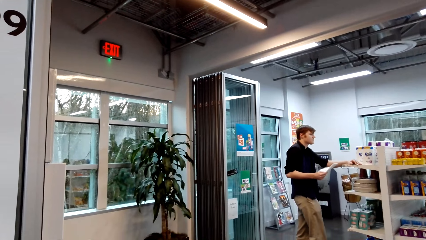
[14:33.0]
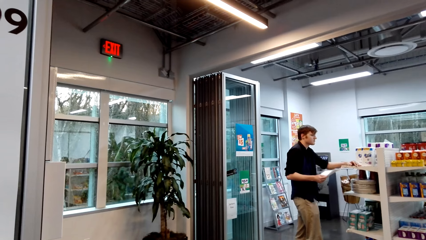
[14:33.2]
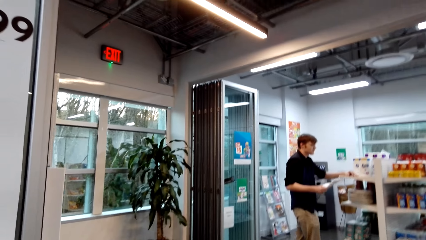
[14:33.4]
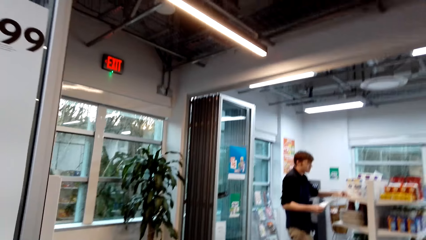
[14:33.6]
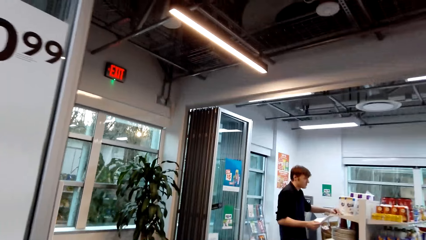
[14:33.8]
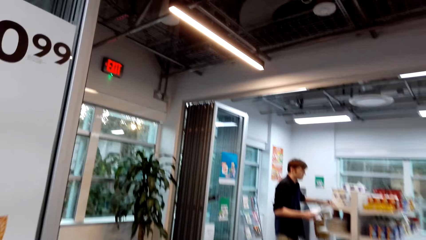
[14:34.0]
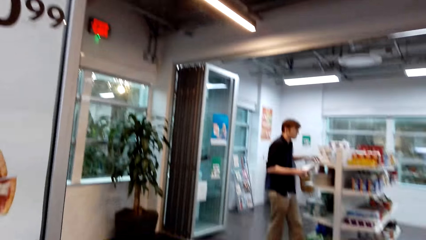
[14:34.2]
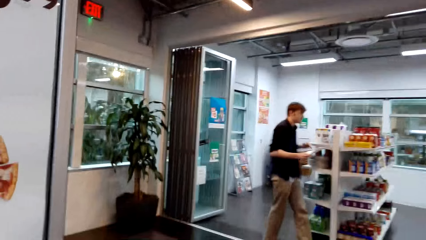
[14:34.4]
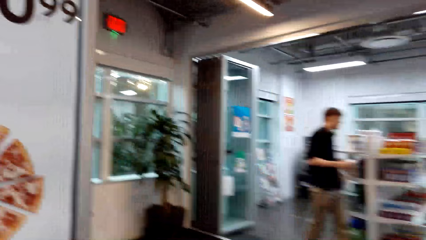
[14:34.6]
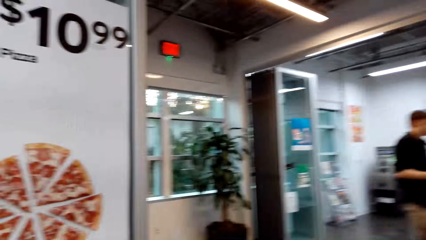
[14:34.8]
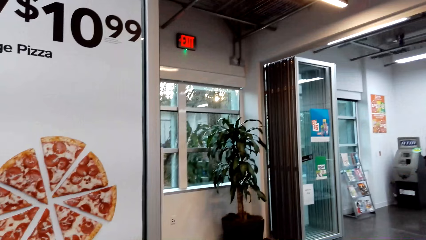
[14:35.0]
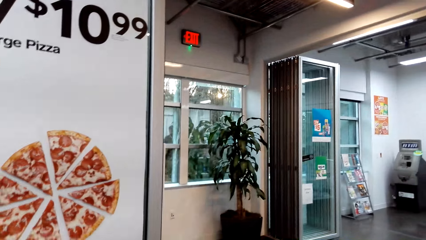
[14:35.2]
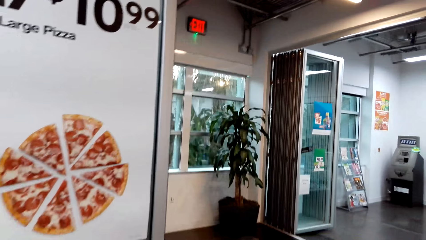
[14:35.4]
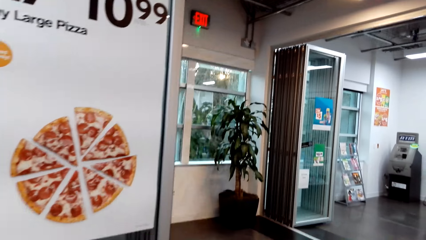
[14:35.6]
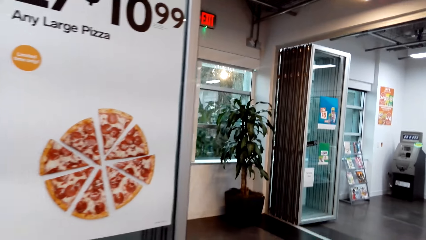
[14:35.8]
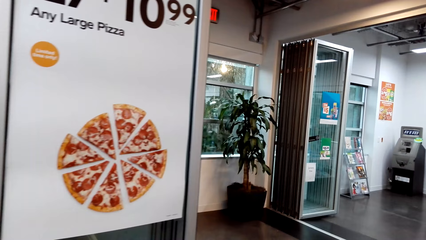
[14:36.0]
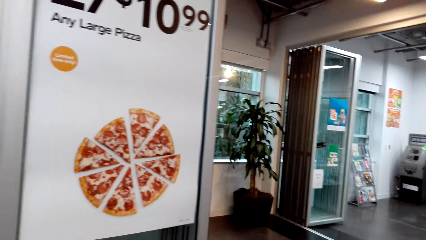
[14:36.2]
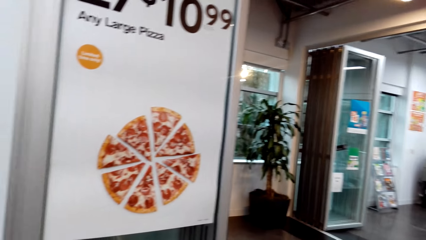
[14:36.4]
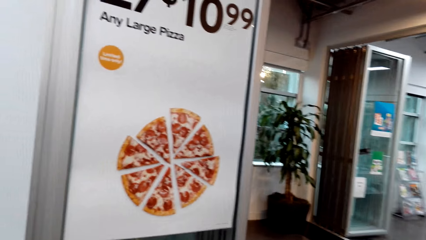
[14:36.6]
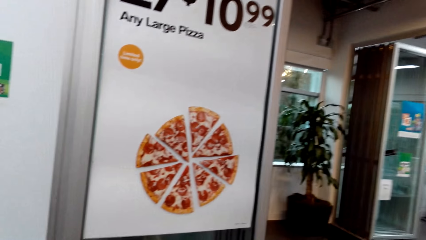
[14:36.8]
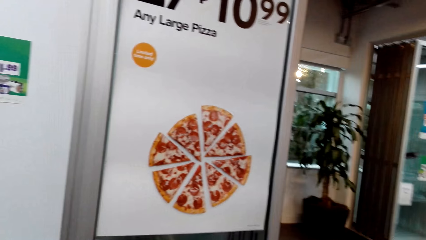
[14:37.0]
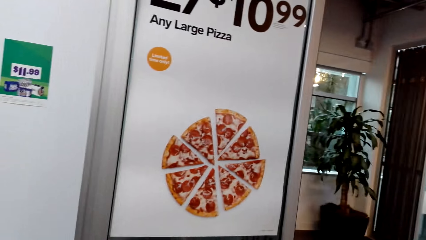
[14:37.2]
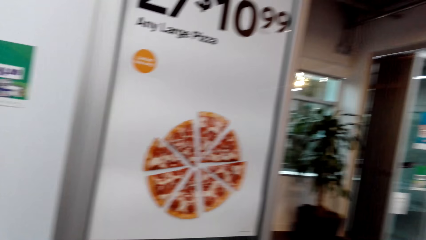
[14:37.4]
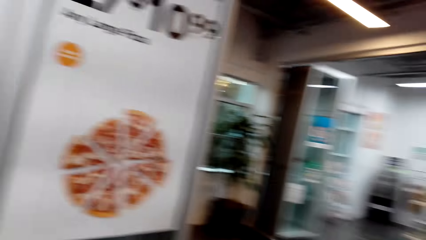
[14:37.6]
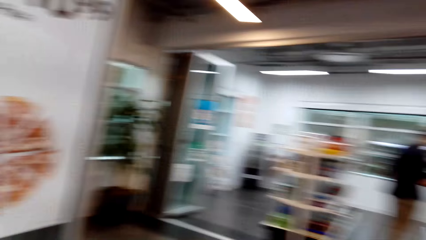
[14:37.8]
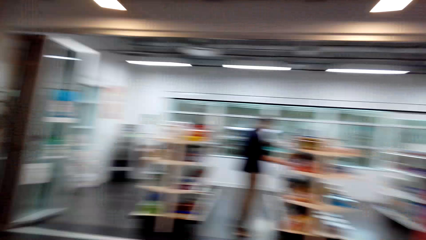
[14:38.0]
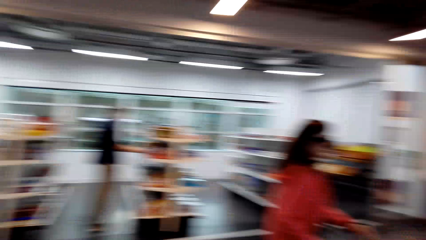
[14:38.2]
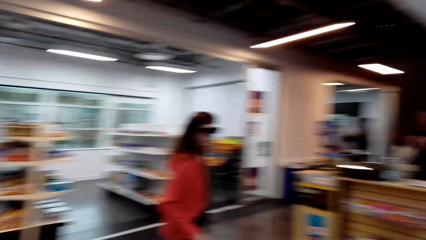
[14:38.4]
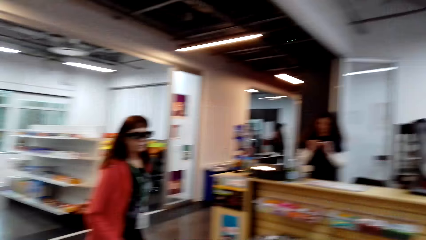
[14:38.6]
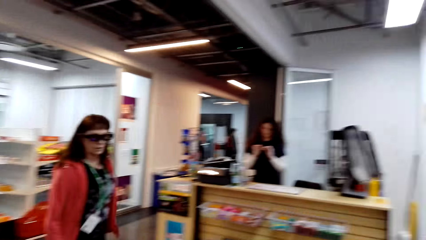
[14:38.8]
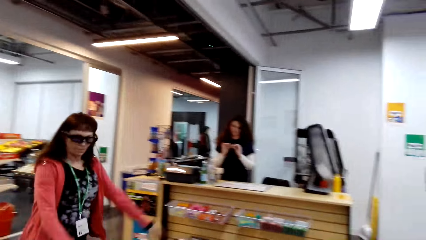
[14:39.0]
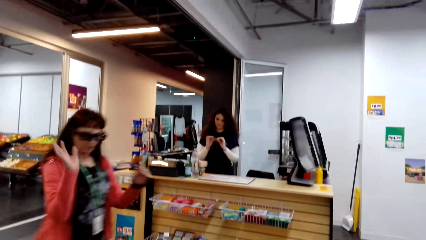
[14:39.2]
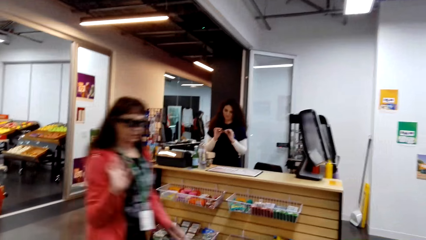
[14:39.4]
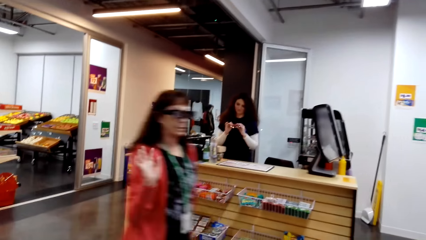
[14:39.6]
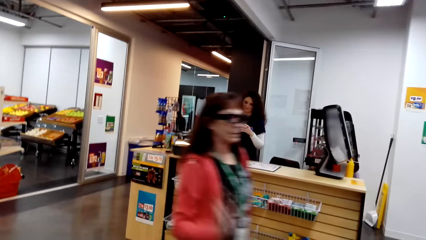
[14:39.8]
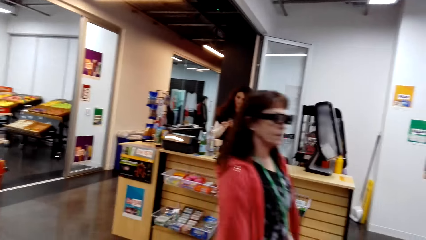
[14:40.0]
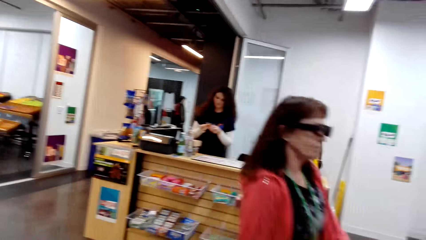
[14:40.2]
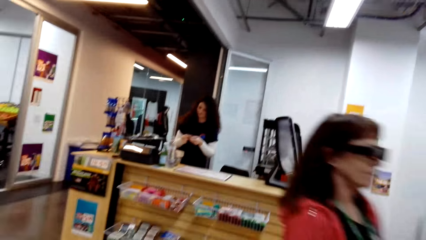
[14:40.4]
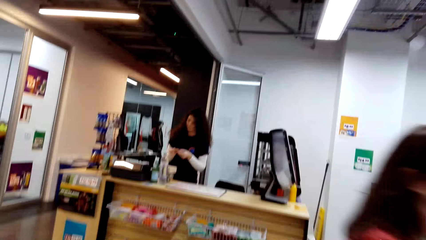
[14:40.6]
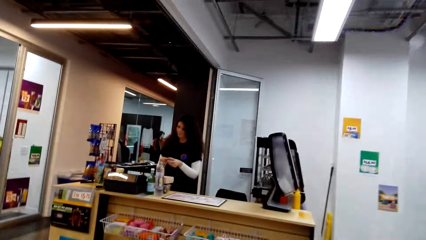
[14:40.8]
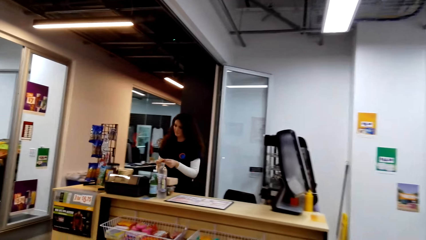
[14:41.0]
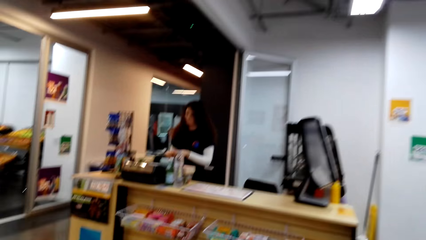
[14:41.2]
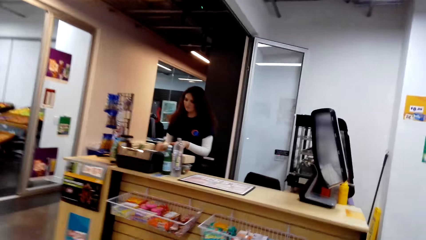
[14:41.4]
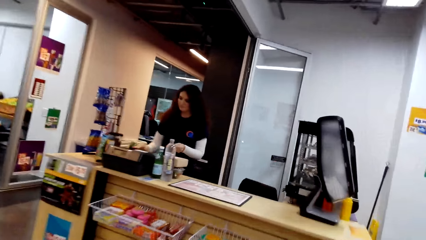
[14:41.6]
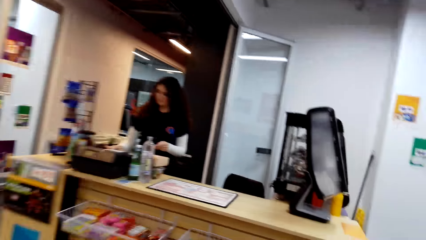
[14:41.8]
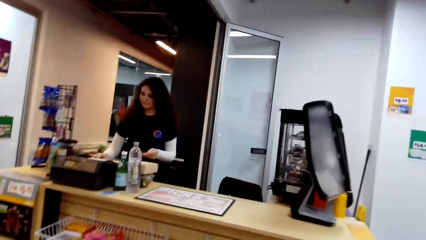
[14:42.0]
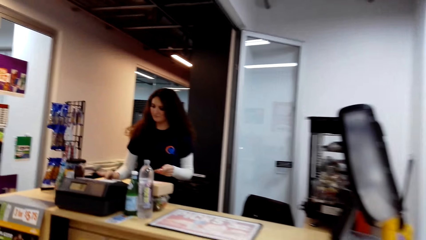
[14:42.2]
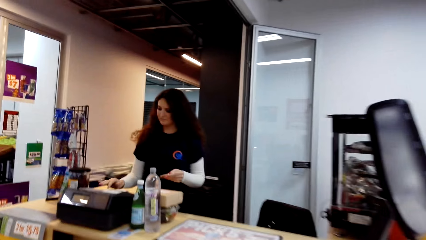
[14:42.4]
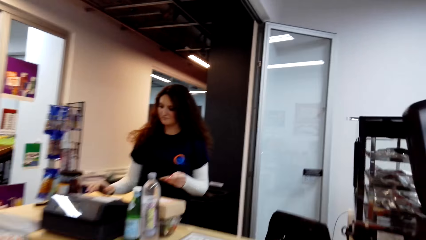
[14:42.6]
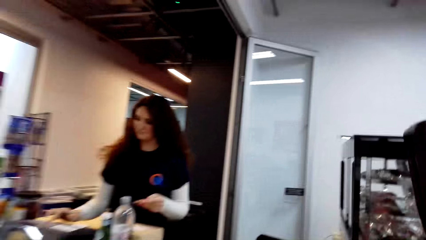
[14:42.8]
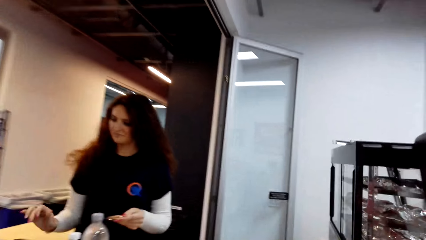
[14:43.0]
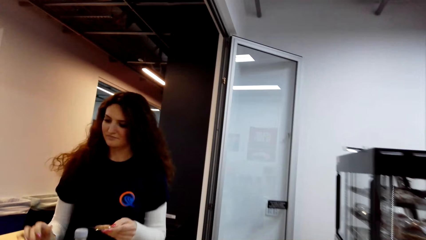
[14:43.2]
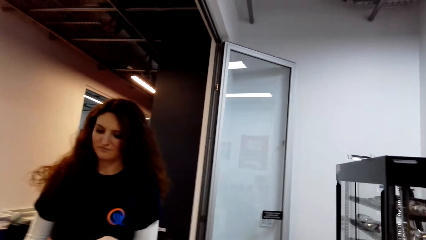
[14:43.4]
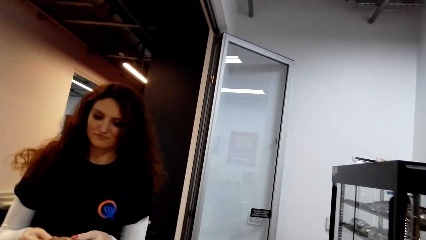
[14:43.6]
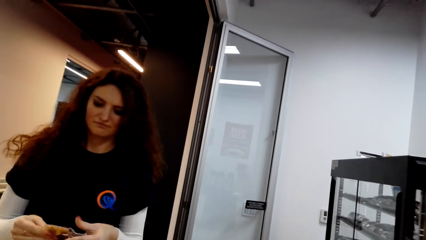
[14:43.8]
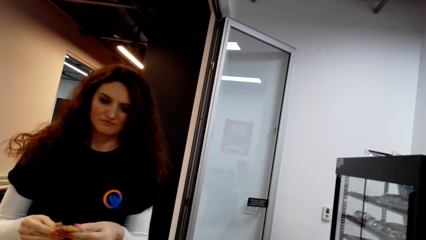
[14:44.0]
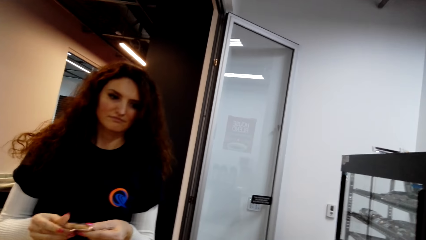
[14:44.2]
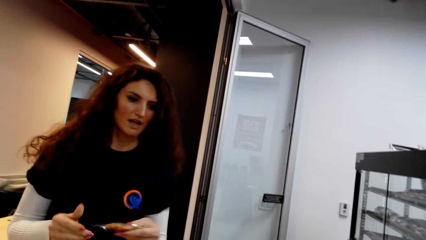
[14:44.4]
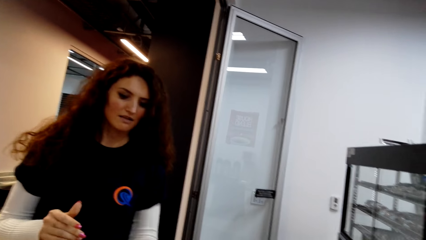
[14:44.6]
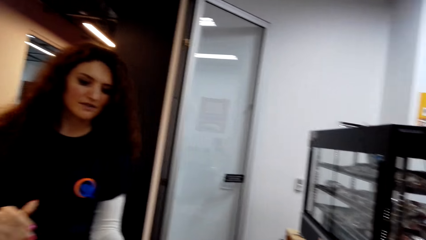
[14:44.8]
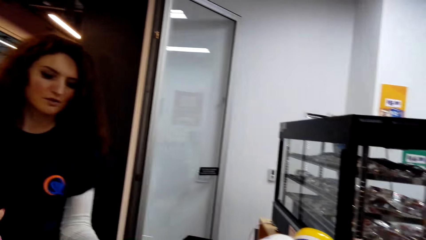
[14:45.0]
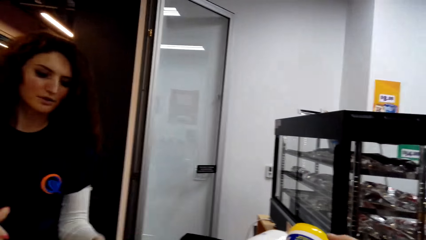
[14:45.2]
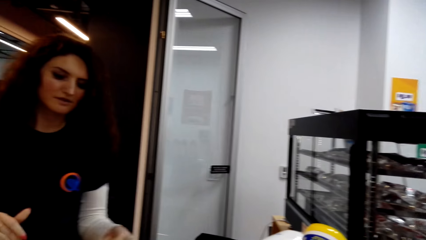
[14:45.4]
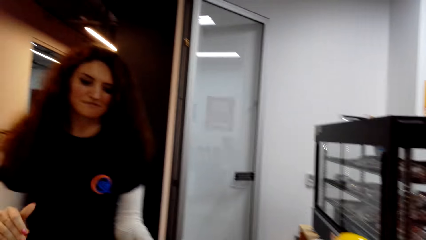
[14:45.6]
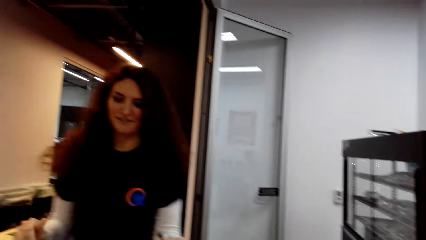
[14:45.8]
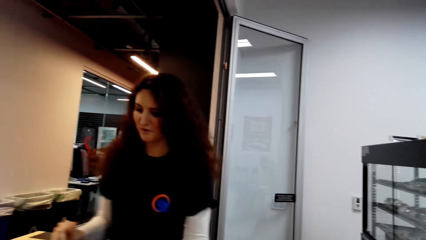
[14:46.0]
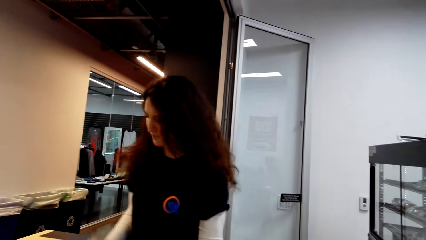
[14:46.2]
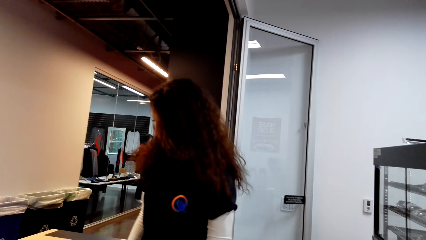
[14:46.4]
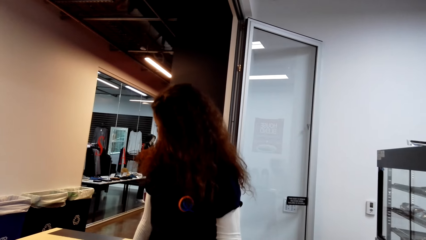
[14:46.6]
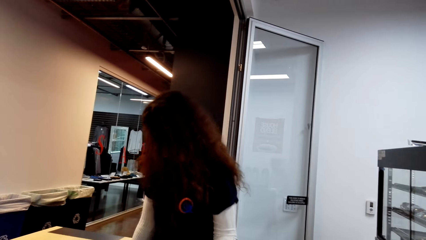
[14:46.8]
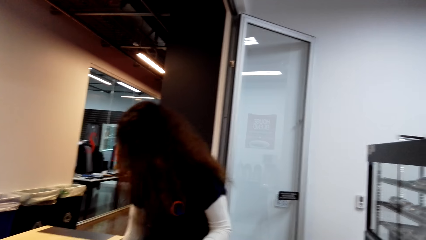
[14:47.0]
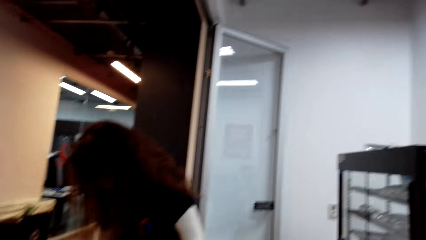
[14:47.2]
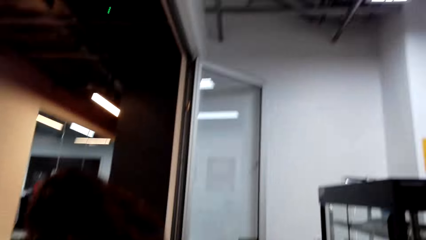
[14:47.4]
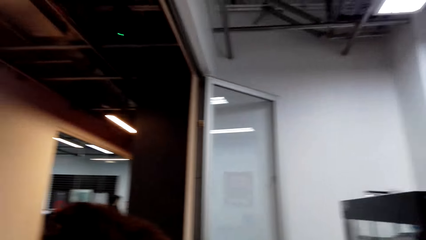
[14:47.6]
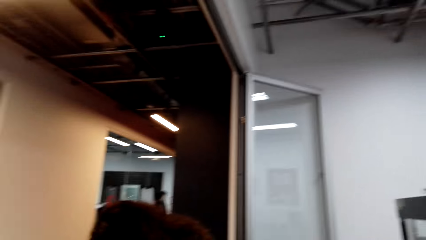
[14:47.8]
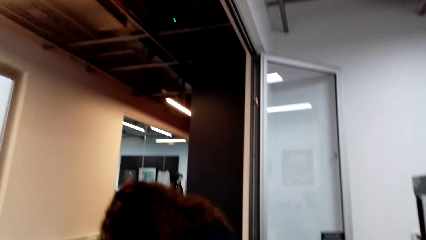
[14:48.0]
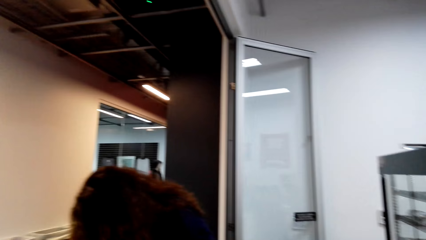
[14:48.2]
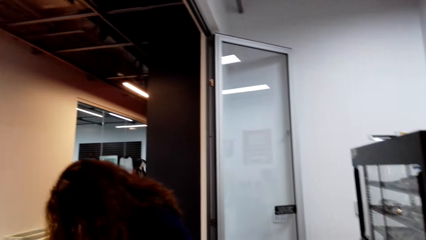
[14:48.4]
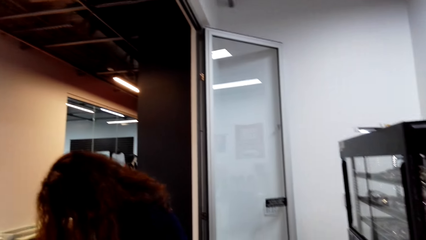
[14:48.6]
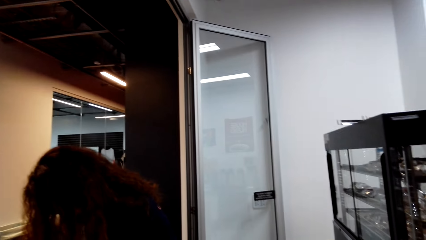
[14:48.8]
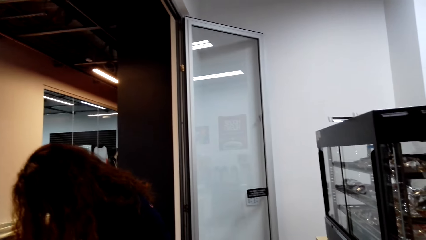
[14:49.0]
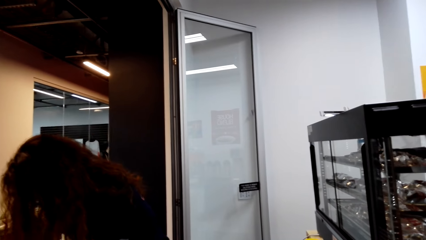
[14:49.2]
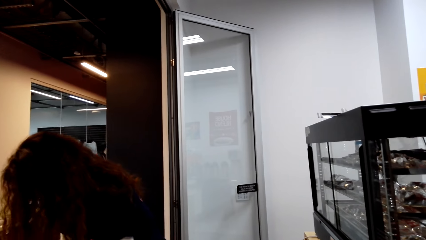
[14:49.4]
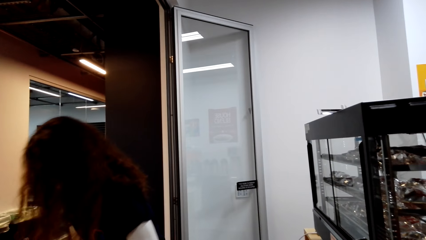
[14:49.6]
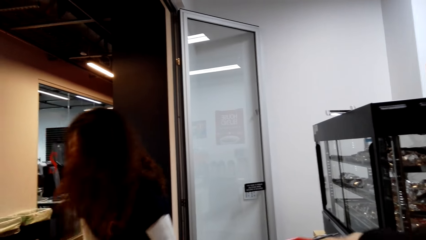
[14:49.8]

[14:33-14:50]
A man walks around the supermarket. The camera wearer picks up items on the table. A lady walks around the supermarket. Another lady stands at the counter. The camera wearer dialogues with a lady. They walk around the supermarket. They walk to the counter. A cashier scans items. The lady at the counter hands a card to the camera wearer. The camera wearer places the basket on the countertop. The lady at the counter bends.
